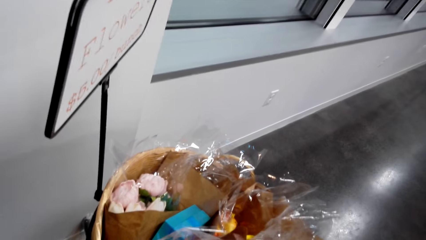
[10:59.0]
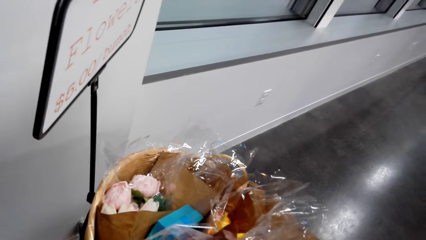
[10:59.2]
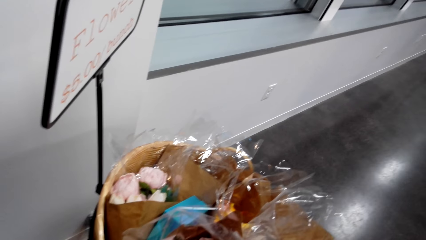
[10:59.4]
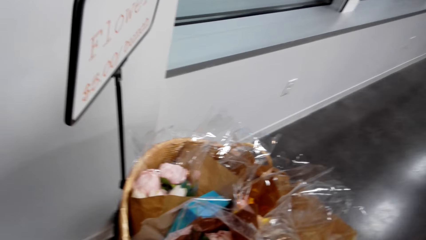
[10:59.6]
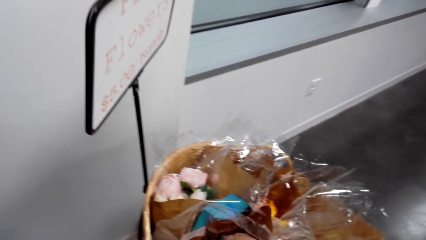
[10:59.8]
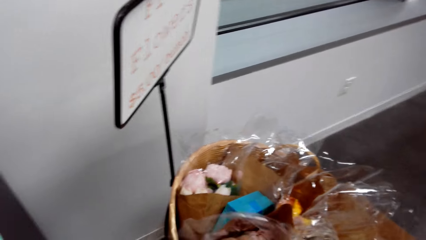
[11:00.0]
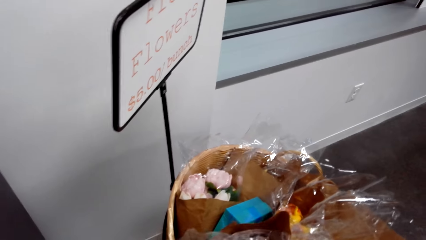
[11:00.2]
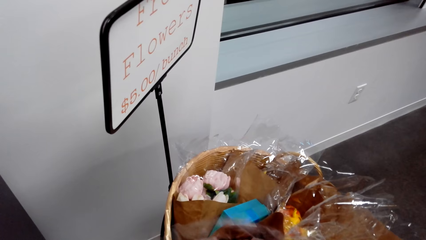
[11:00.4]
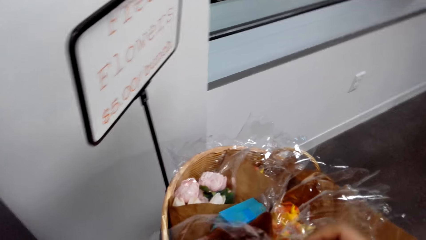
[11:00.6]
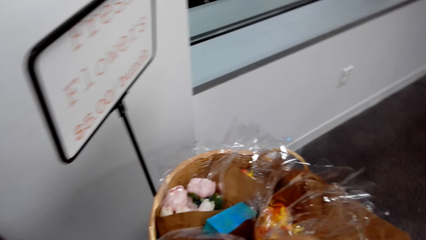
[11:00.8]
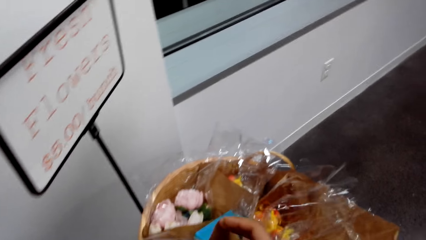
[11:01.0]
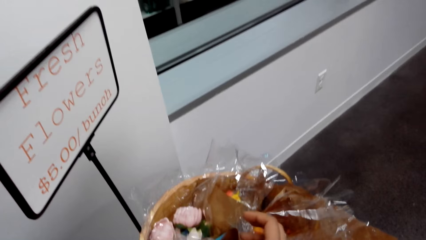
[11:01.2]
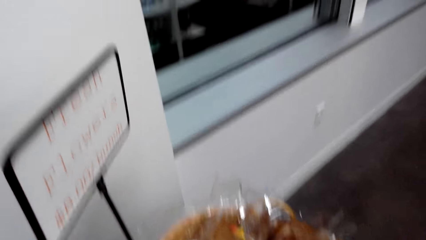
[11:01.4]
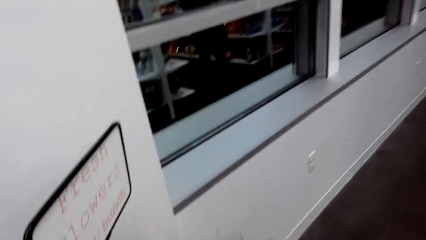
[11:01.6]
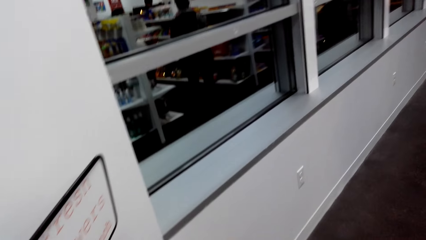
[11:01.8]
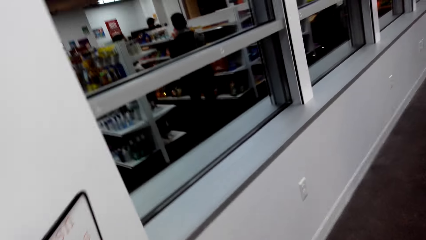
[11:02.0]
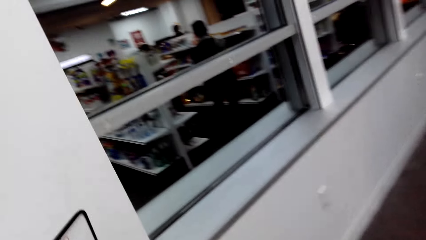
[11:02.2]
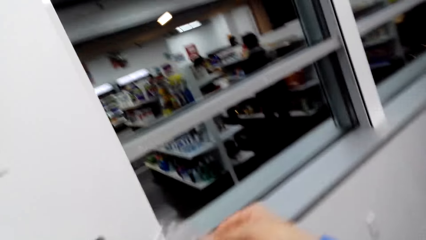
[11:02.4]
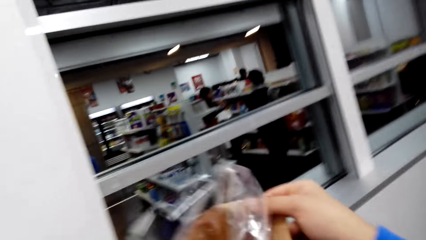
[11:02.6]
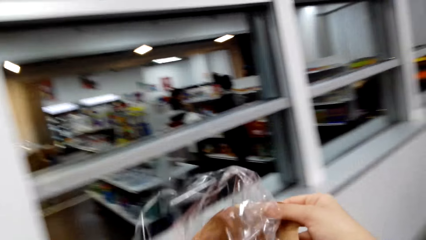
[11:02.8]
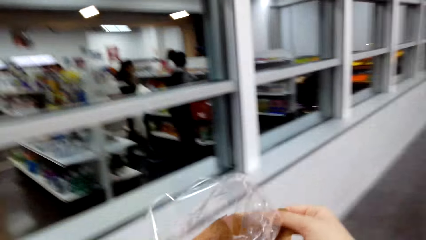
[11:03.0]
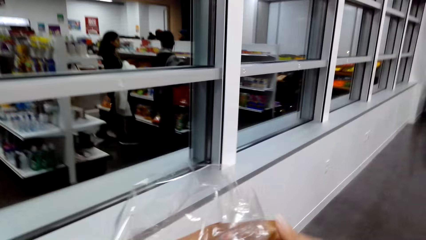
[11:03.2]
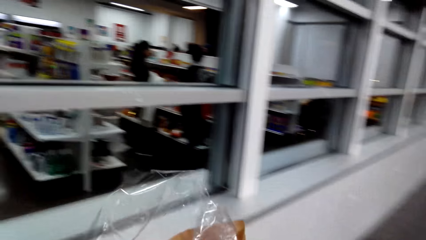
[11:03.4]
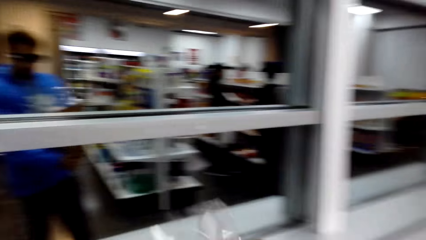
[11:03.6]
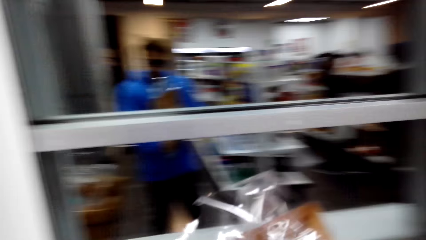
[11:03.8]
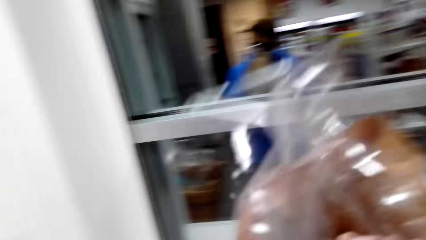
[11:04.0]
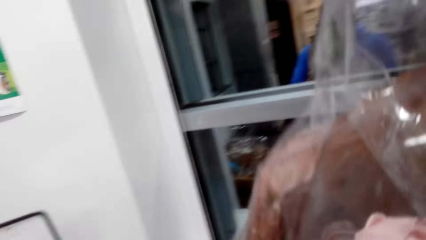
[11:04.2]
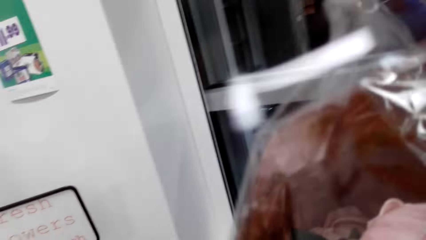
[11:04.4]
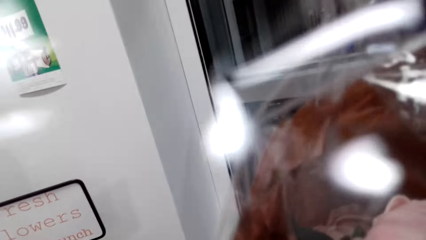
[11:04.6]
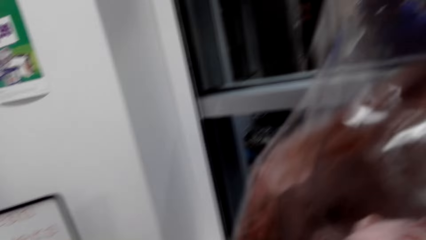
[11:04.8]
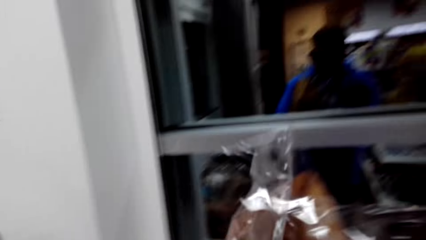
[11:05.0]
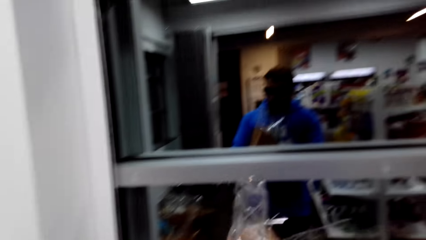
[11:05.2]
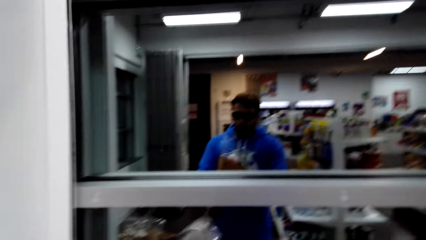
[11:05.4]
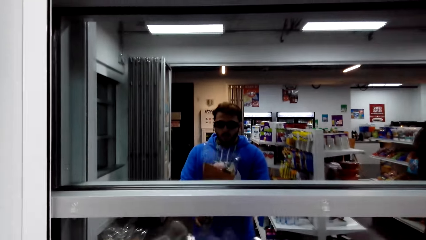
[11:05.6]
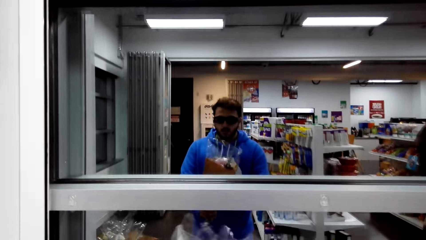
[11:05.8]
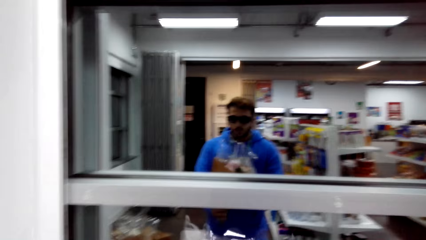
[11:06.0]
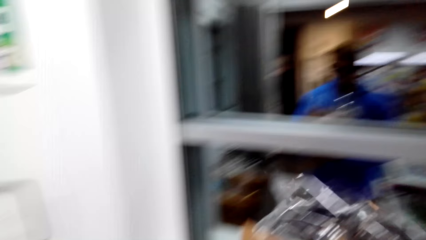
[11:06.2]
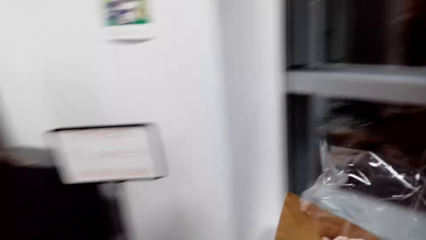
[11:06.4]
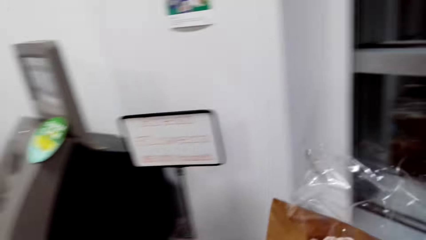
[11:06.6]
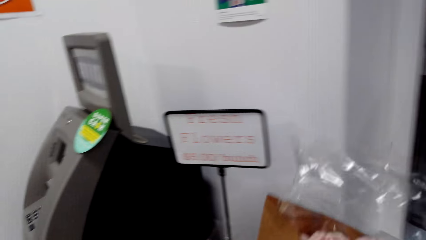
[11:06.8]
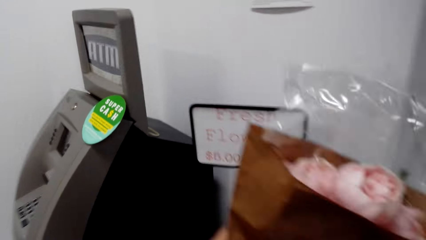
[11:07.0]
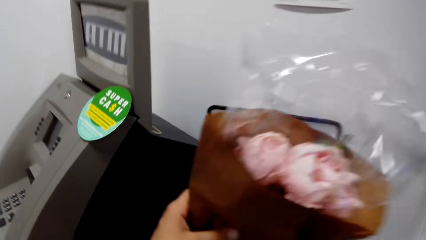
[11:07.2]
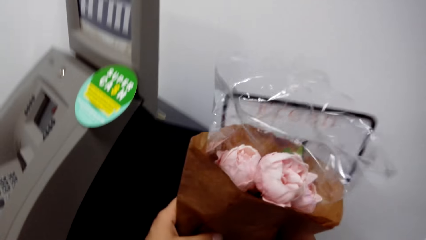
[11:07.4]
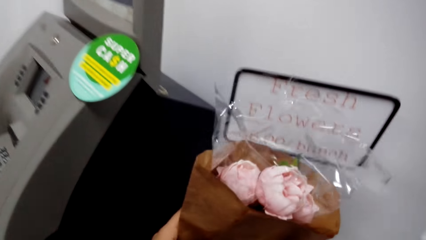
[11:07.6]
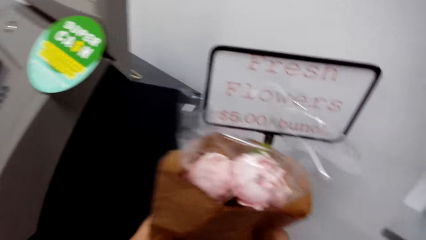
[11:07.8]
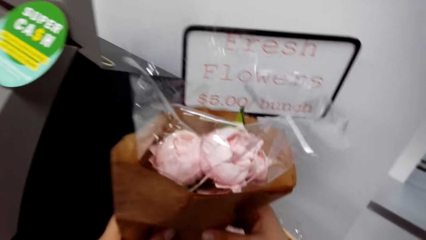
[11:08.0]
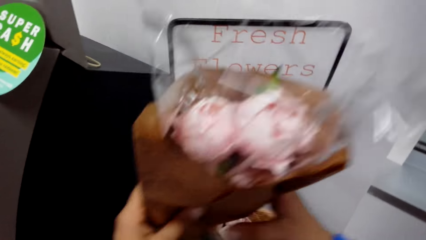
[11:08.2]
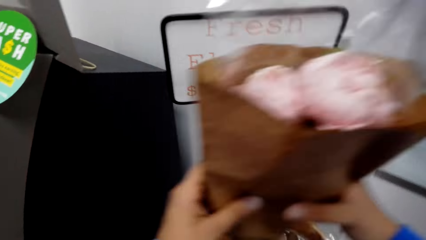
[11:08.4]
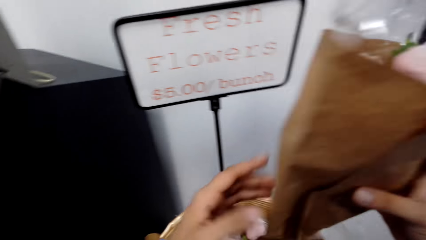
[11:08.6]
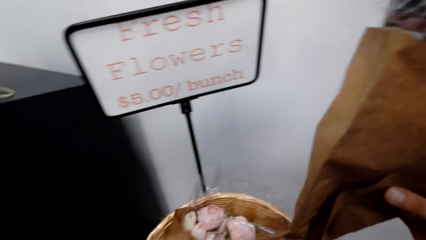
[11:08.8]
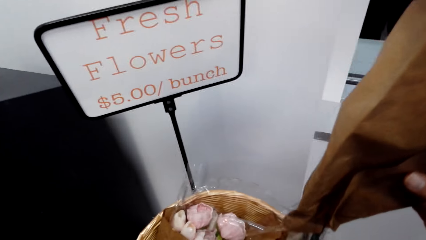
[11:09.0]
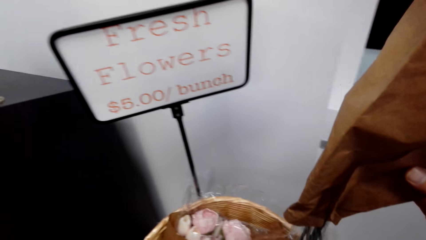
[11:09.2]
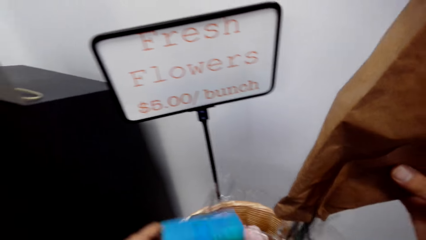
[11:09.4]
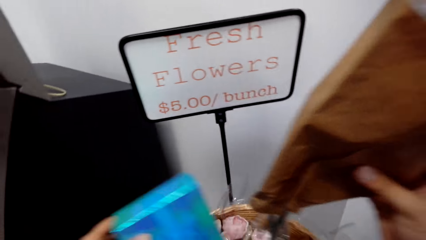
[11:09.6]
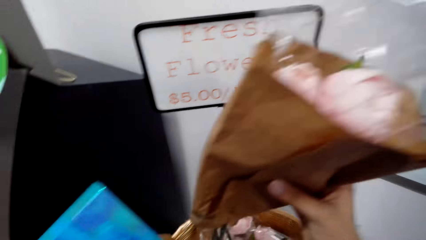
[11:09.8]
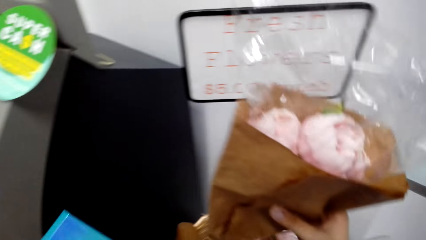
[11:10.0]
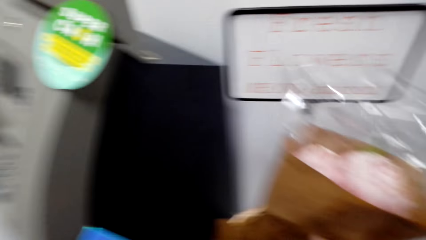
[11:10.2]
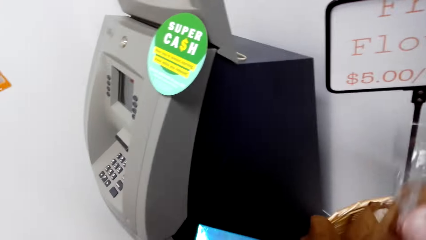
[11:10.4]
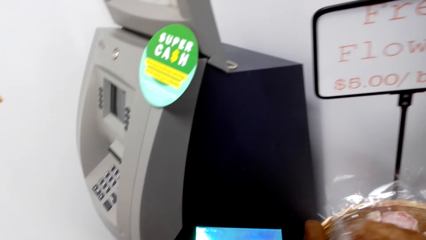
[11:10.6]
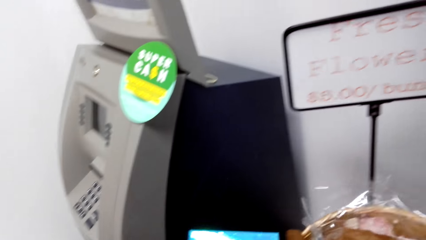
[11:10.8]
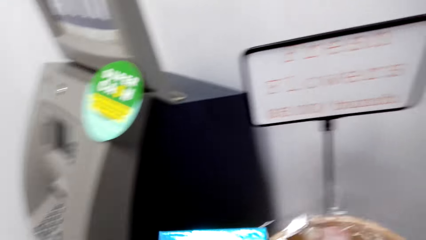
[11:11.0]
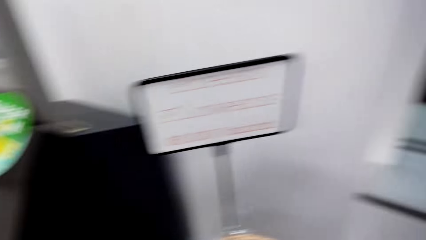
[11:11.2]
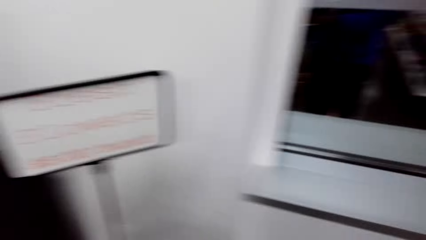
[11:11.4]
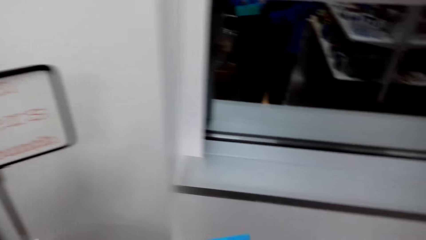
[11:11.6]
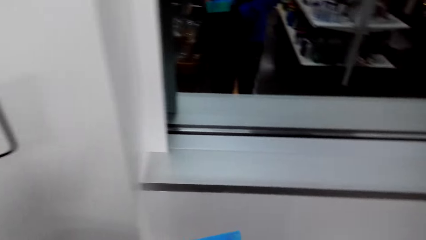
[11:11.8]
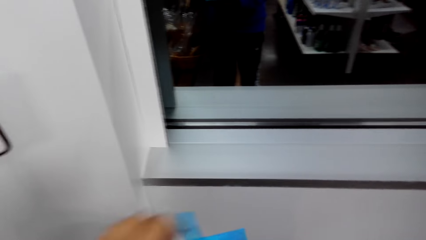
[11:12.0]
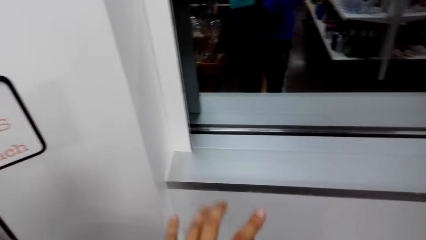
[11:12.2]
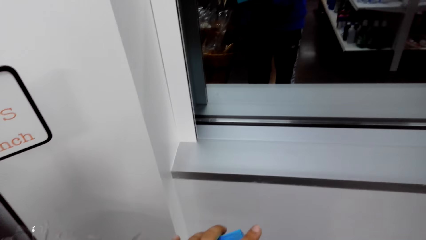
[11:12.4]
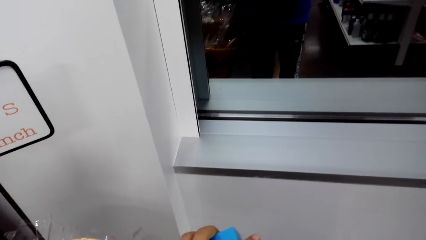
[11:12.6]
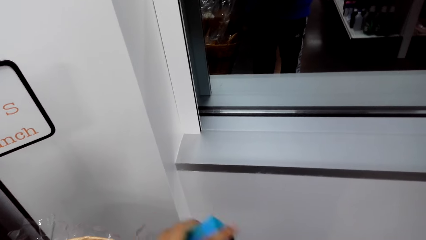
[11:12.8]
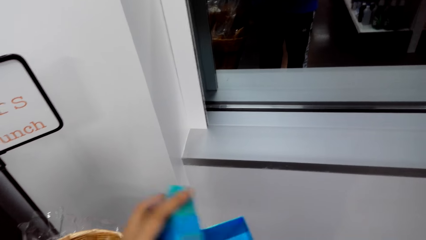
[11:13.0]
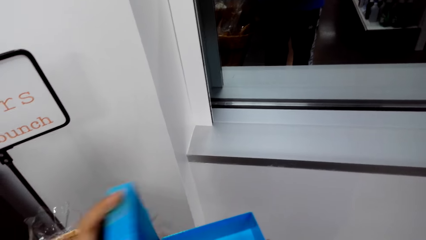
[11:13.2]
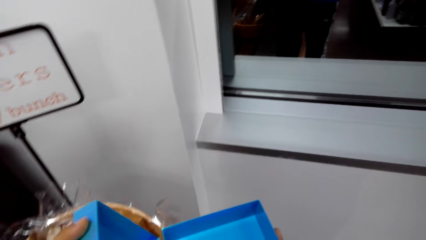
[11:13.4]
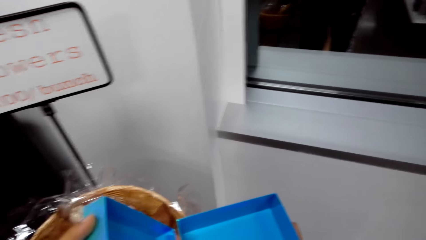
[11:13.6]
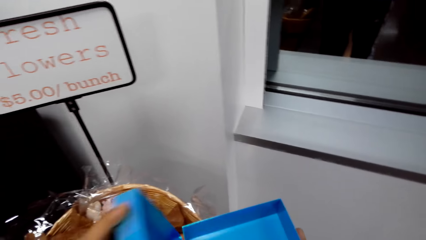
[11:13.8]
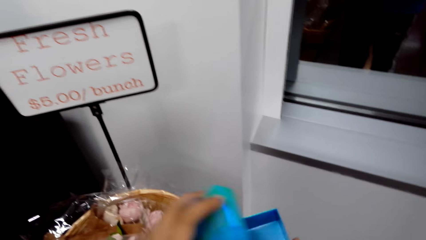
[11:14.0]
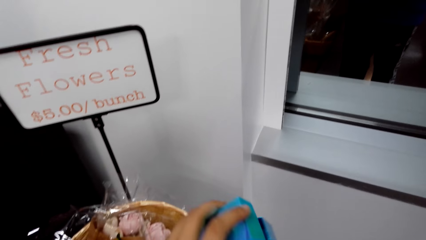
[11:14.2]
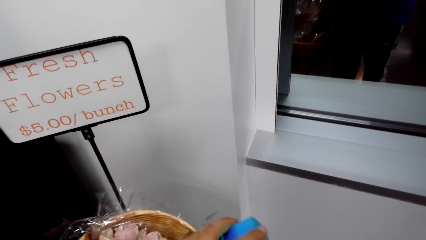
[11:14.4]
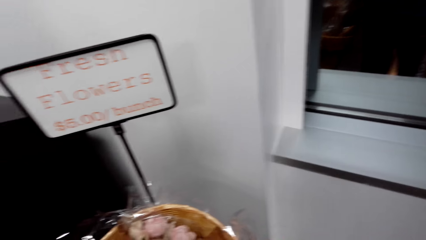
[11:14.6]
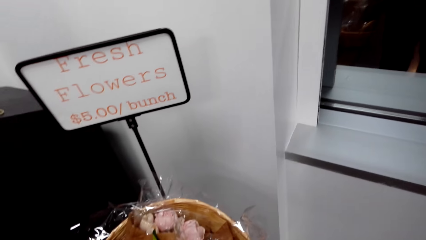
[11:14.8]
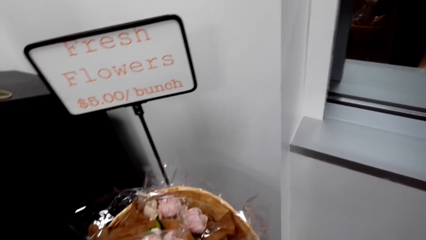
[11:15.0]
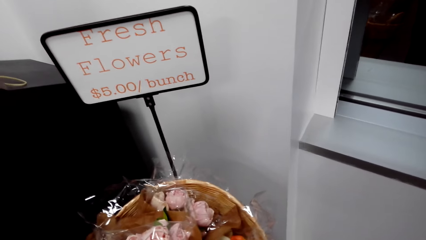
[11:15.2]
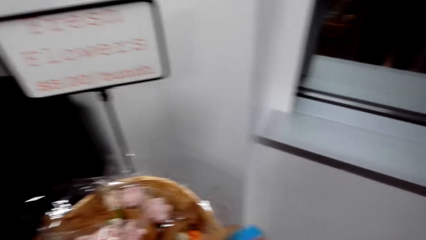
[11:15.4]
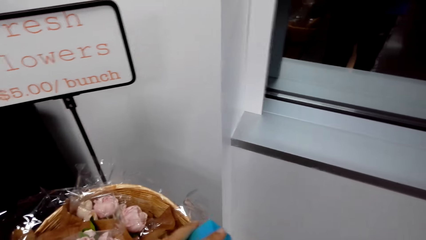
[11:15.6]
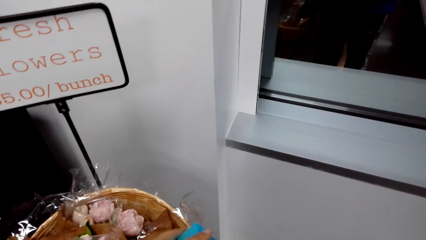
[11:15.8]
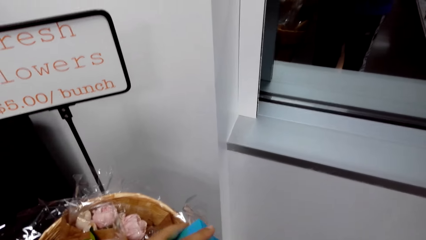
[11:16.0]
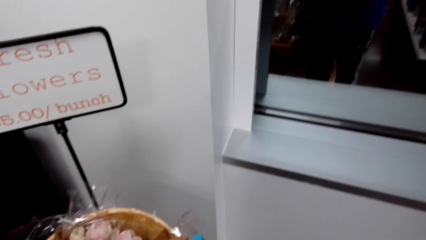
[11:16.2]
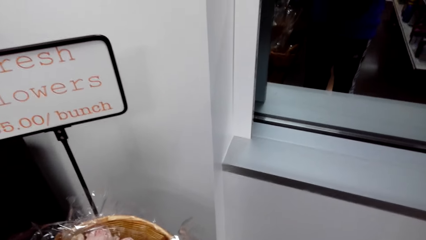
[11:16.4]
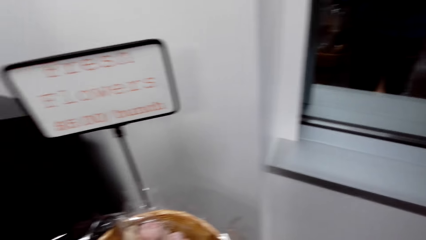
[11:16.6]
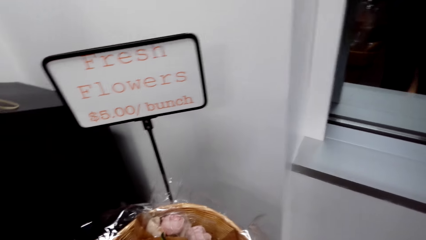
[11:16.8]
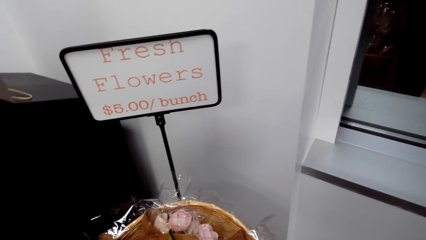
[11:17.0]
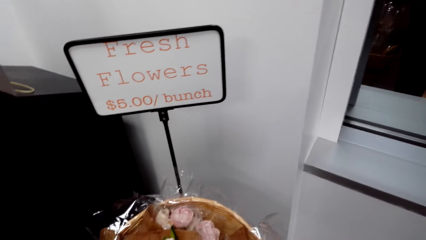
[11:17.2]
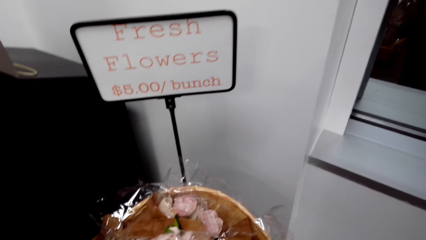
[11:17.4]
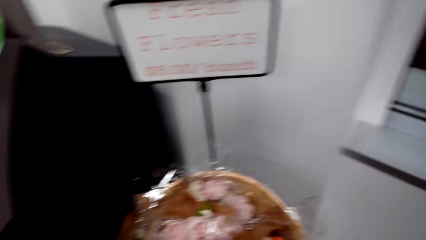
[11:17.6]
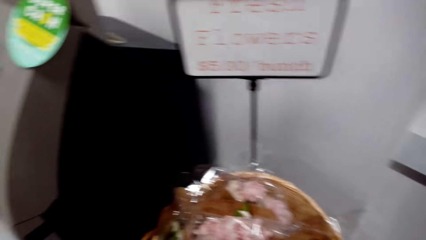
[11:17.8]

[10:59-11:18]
The camera wearer picks a pack of flowers. They stop walking. They look in the pack. They put down the flowers. They pick a box. They open the box.
